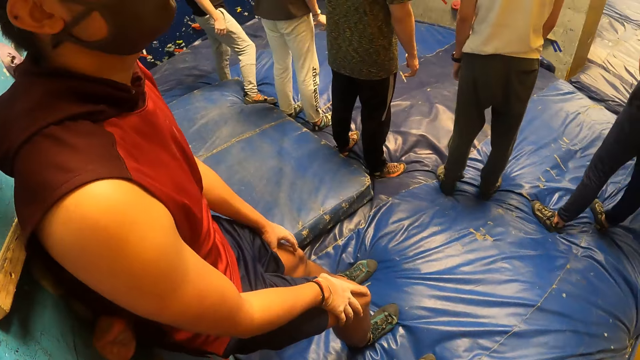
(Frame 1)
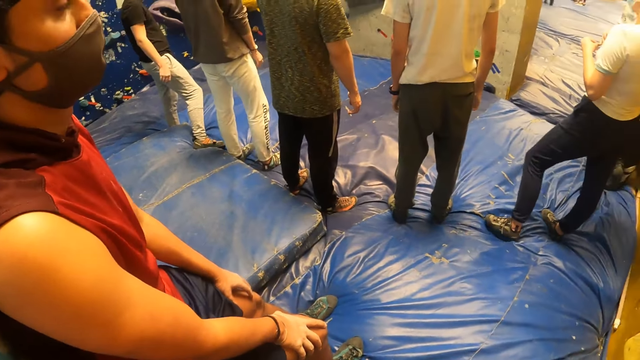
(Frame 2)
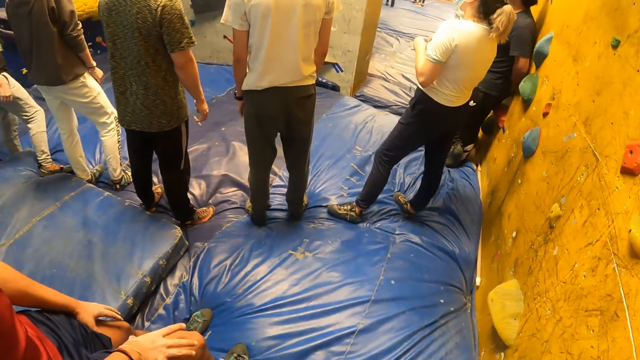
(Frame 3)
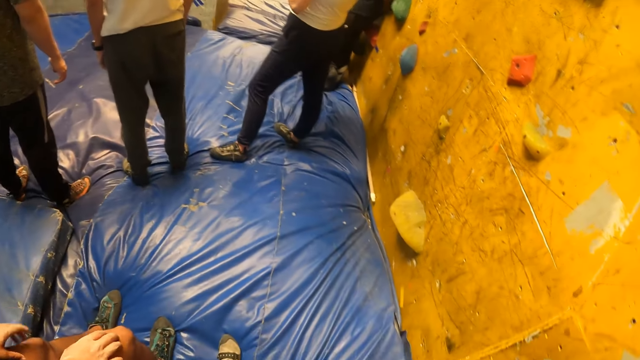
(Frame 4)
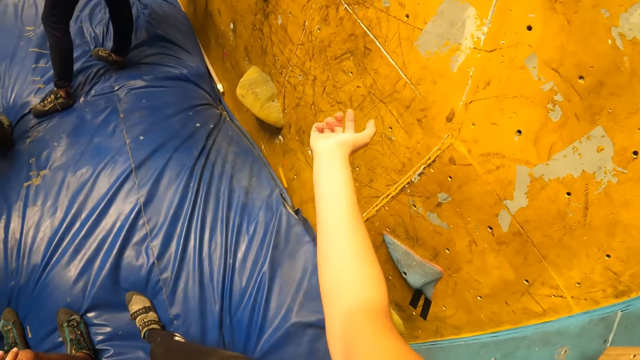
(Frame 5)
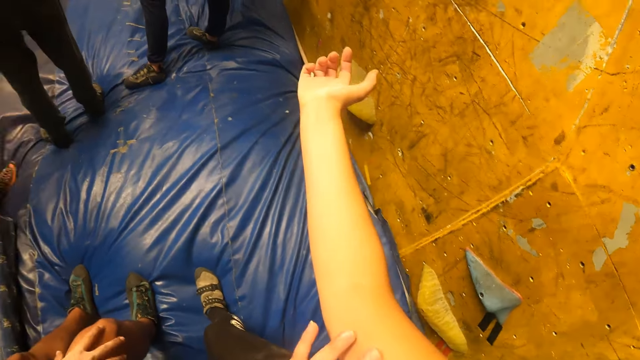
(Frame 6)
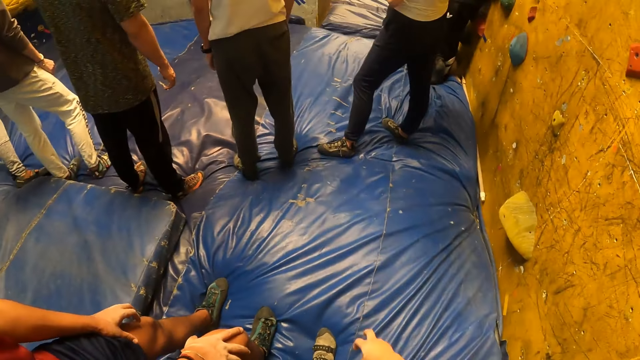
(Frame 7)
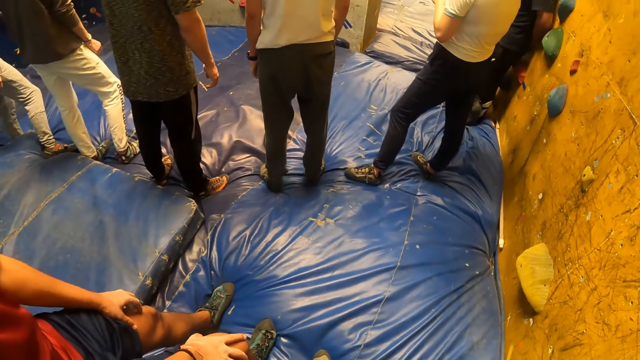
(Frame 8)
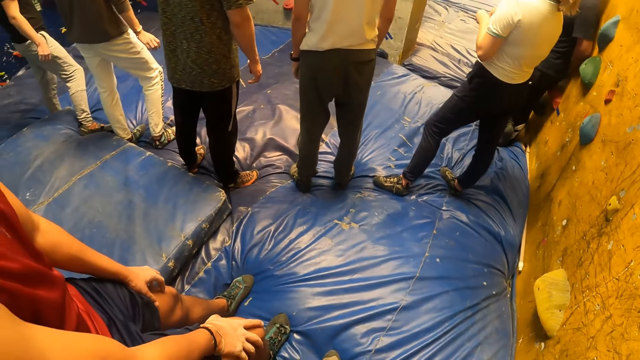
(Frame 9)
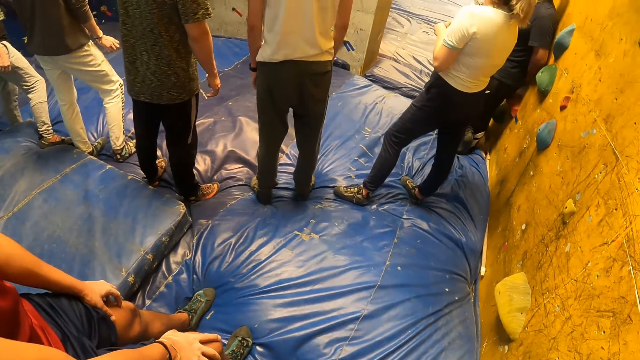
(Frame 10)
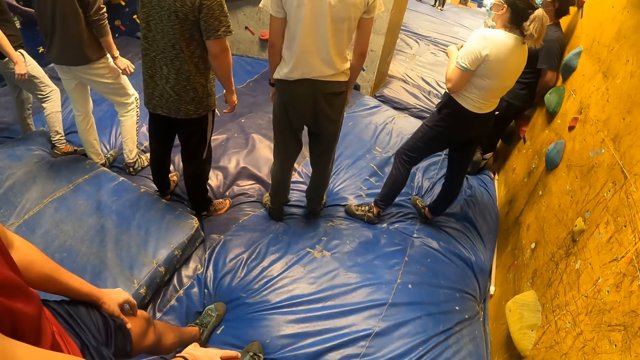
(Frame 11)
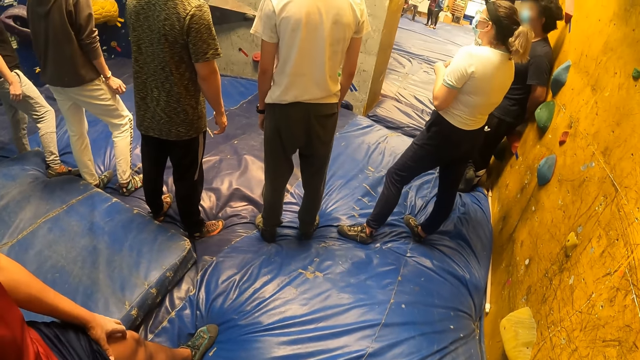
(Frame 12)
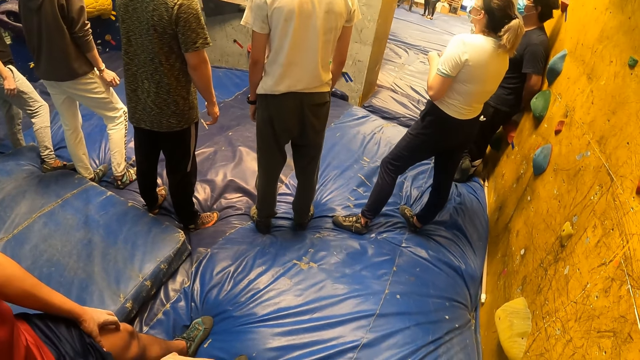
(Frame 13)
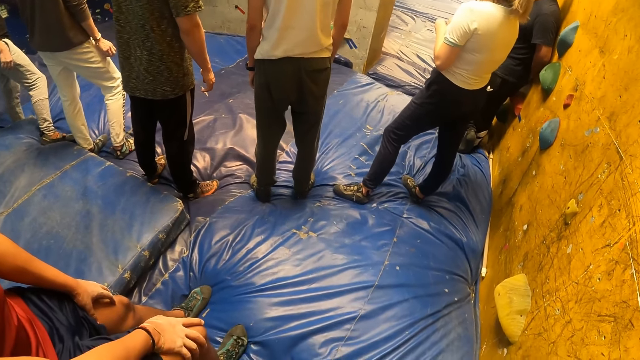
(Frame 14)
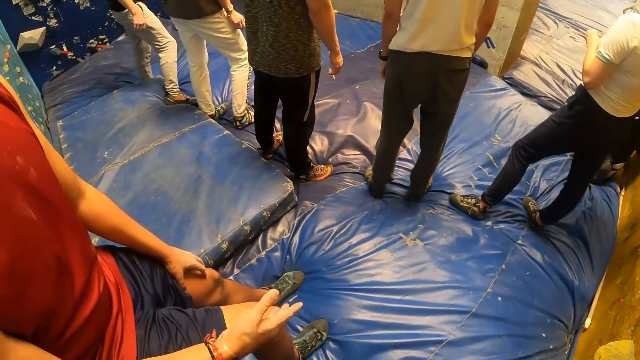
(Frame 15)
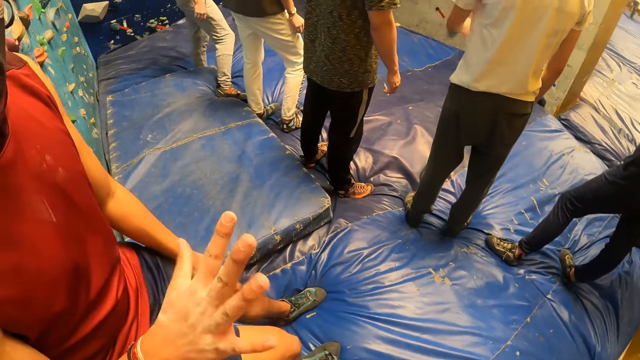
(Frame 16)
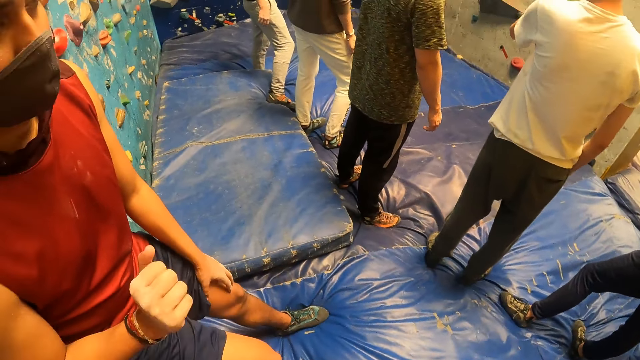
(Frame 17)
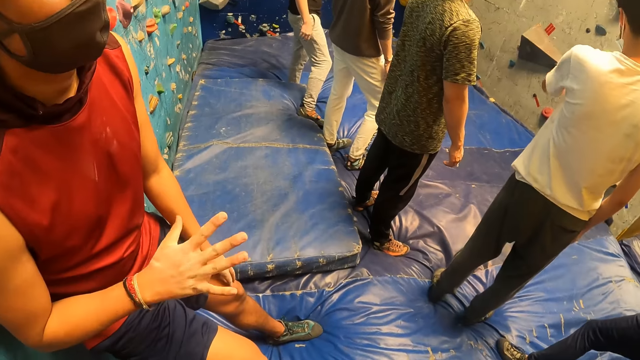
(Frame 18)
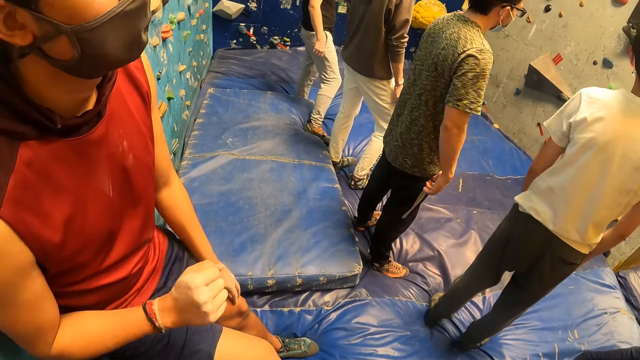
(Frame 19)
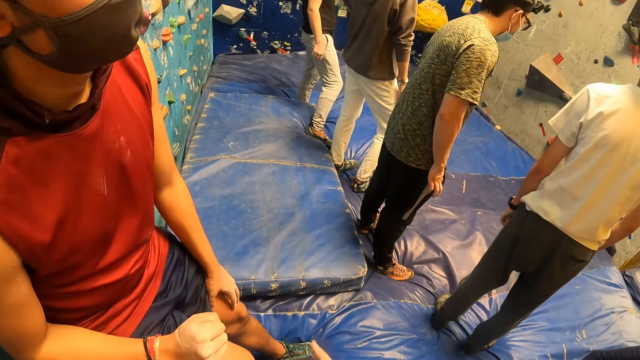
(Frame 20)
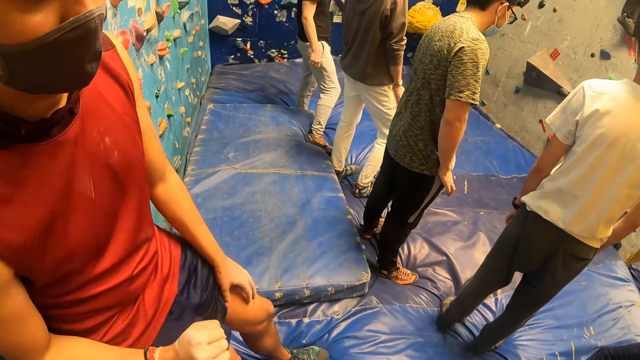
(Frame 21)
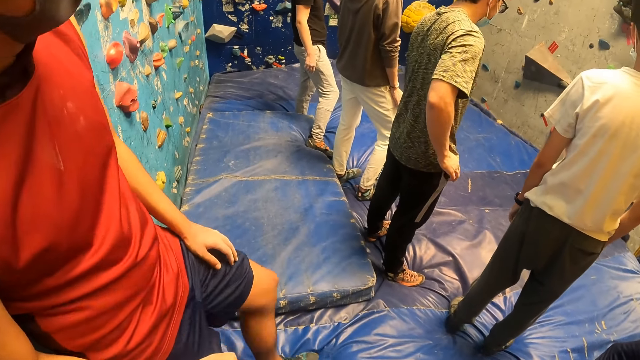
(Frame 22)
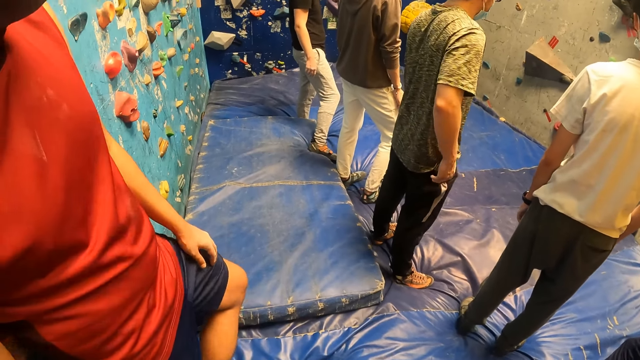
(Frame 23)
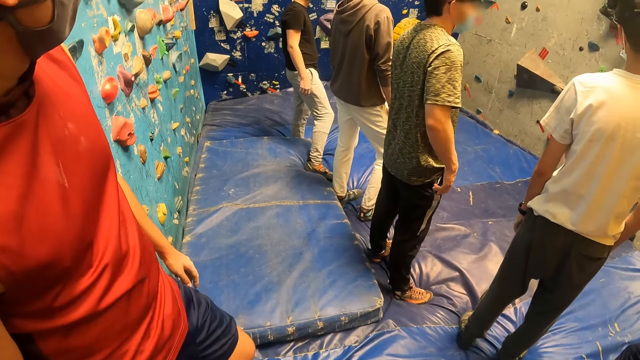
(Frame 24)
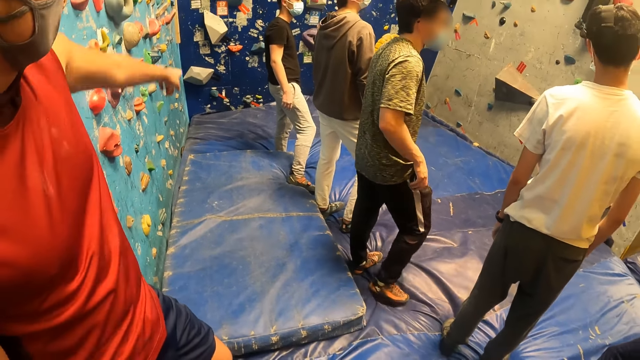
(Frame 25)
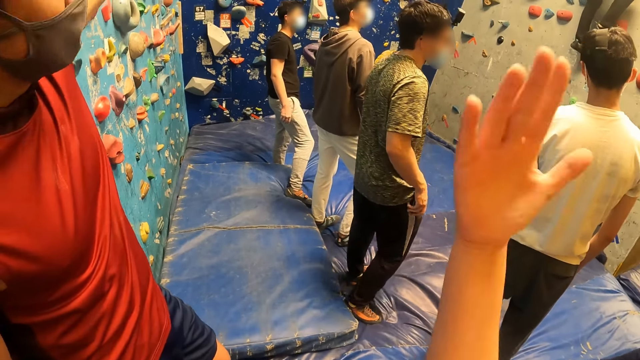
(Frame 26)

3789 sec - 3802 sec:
The camera wearer looks at her arm. A man looks at his hand. The man picks up a phone from his pocket with his right hand. The camera wearer interacts with the man. The man puts the phone in the pocket.

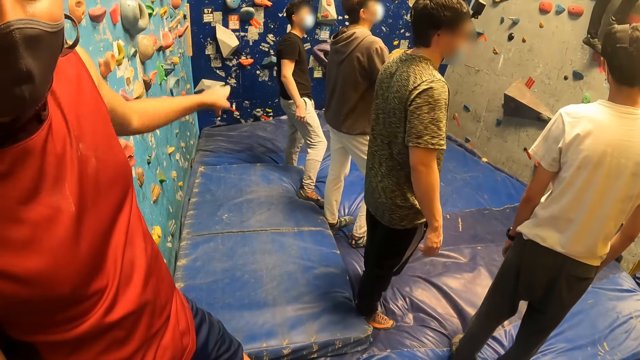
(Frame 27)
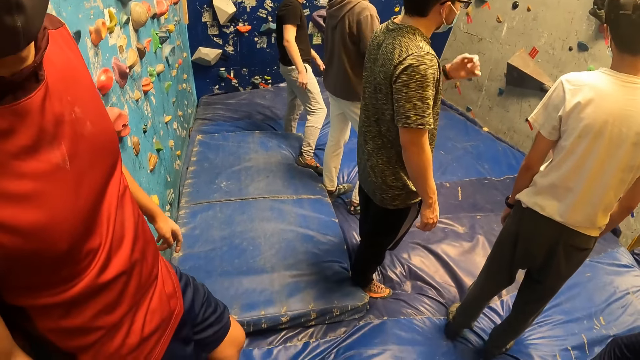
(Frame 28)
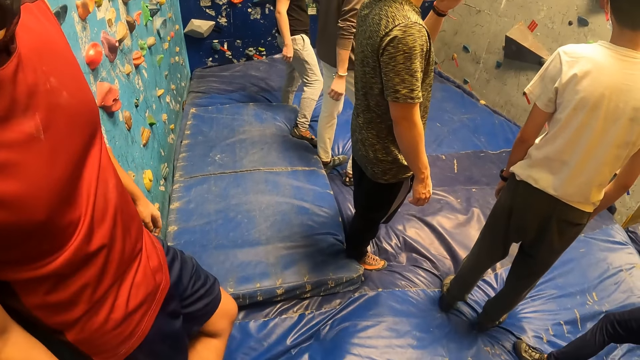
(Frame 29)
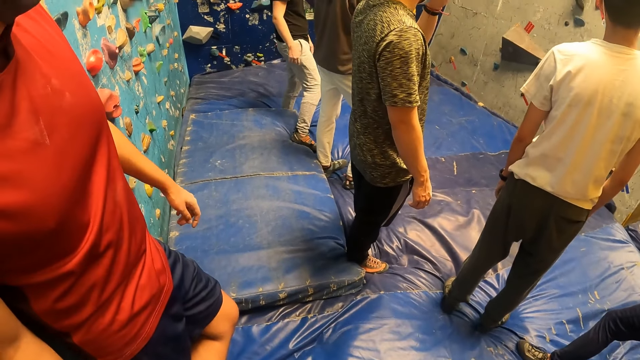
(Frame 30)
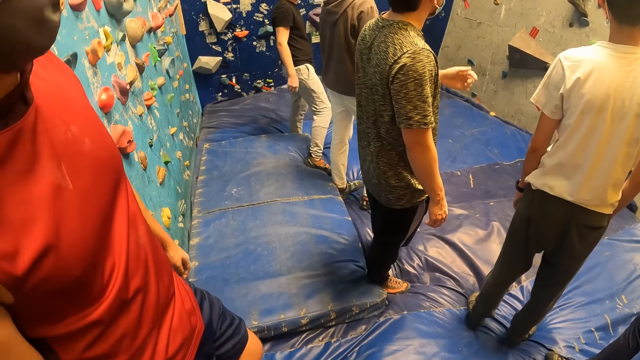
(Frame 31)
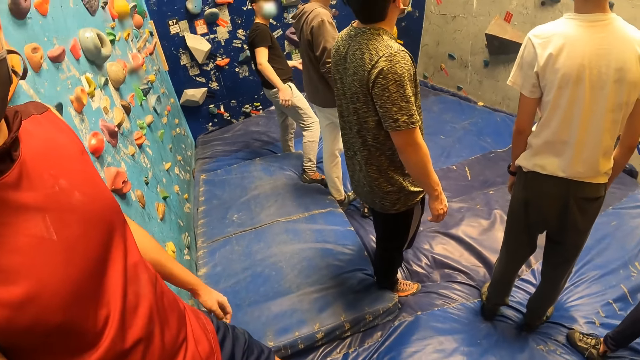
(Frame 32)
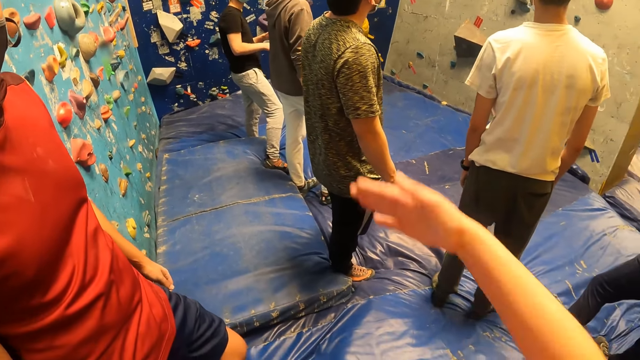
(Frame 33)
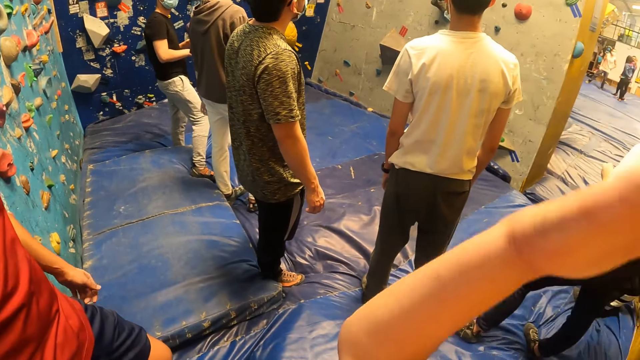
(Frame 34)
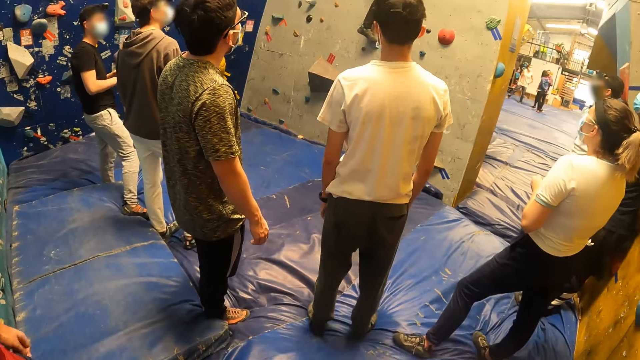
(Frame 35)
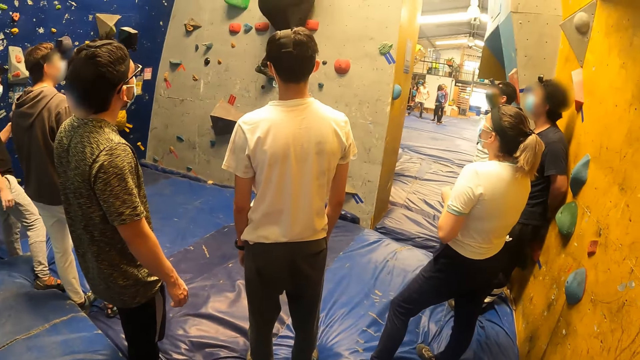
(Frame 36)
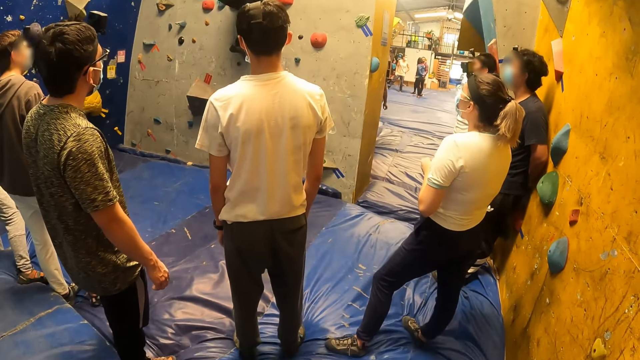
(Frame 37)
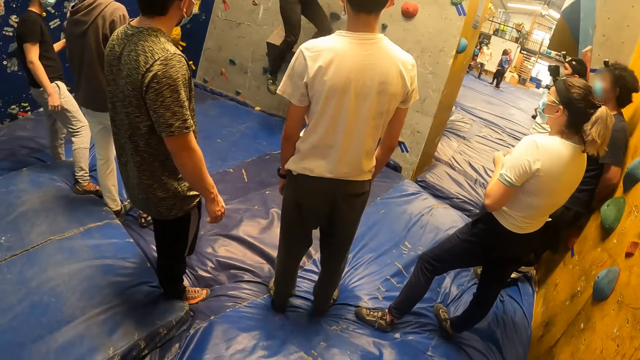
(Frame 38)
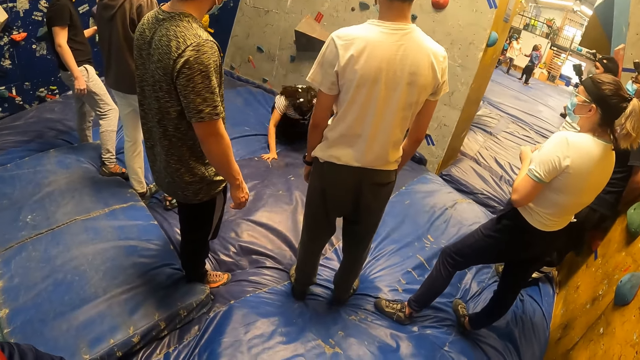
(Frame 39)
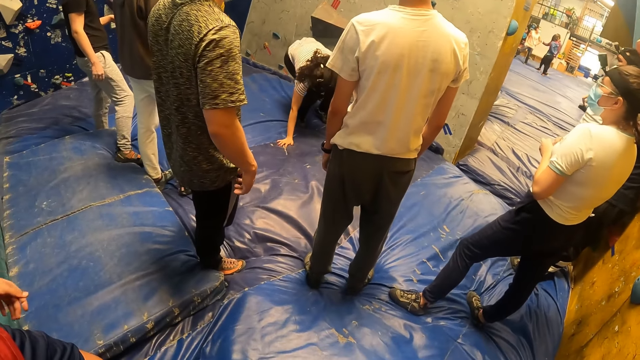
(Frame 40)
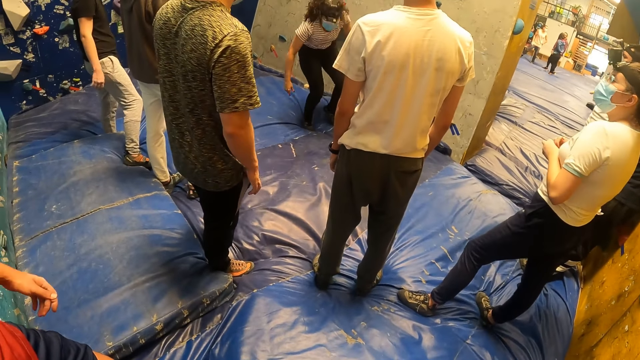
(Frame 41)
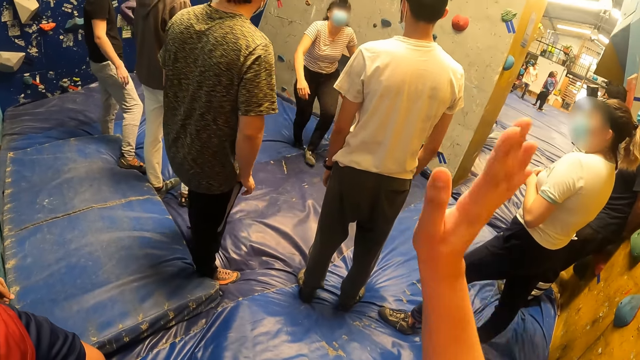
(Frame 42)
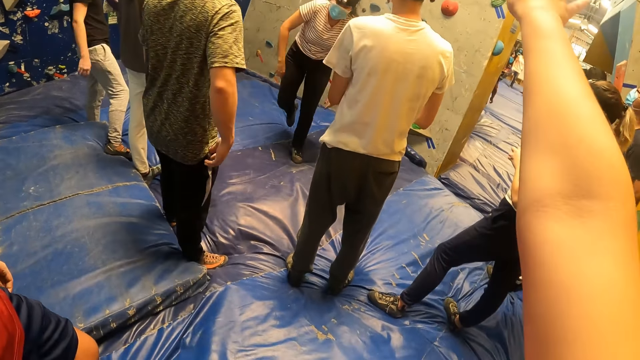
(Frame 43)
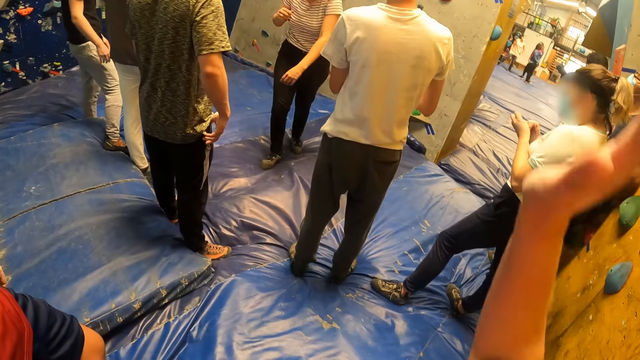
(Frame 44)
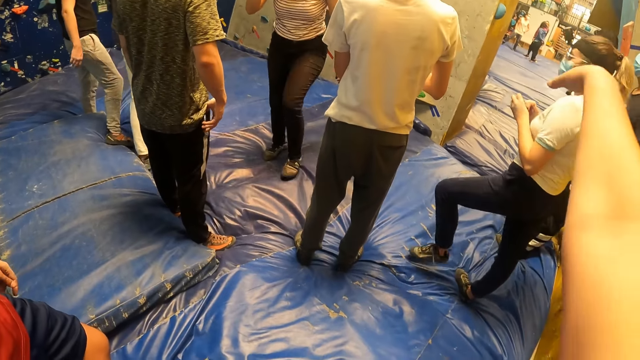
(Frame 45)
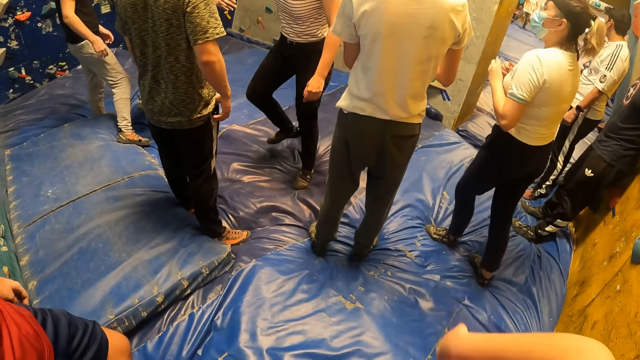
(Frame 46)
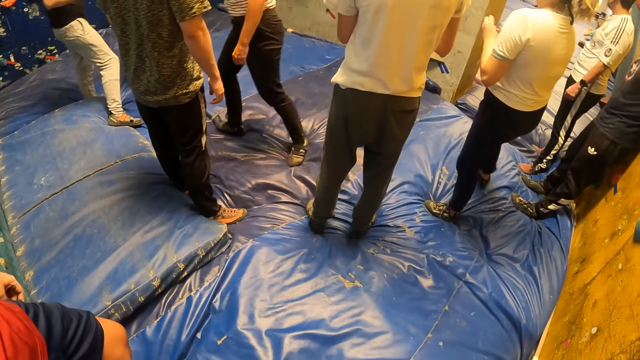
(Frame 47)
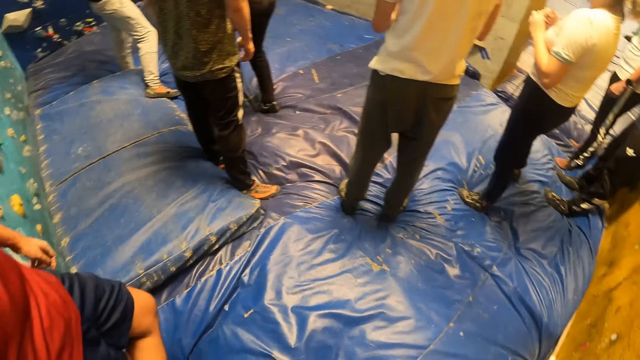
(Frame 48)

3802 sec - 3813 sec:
The man touches a nose mask on his face with his left hand. A woman climbs down a wall. The camera wearer lifts his right hand.
